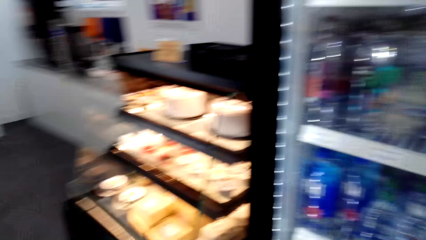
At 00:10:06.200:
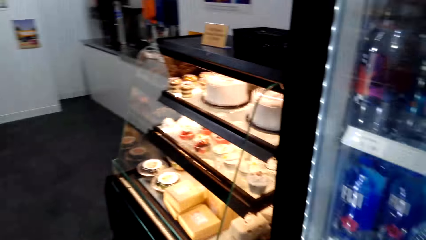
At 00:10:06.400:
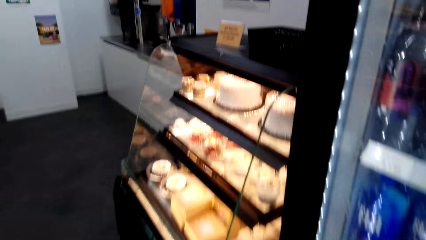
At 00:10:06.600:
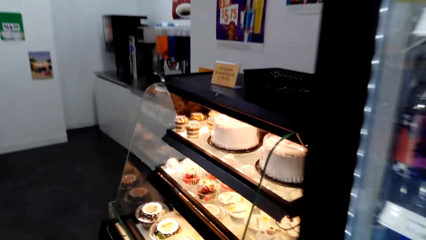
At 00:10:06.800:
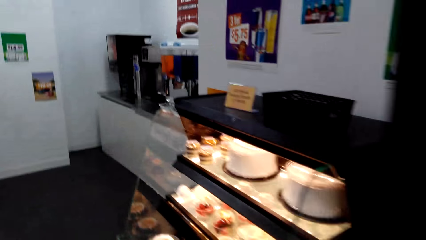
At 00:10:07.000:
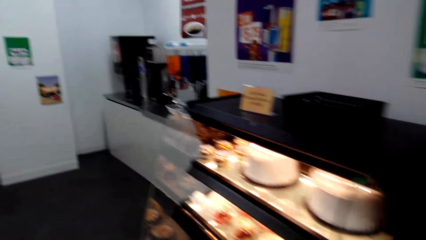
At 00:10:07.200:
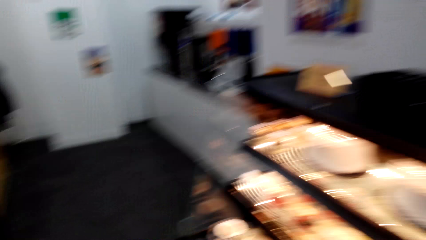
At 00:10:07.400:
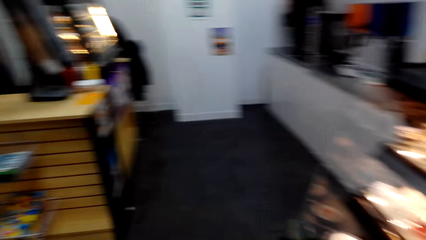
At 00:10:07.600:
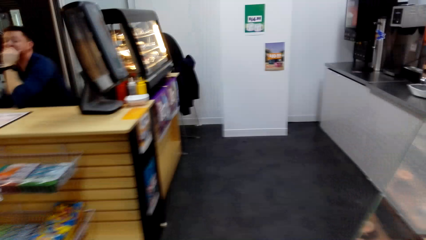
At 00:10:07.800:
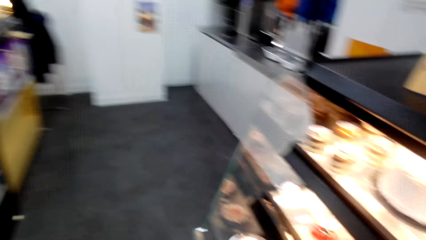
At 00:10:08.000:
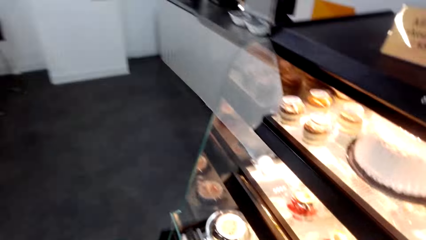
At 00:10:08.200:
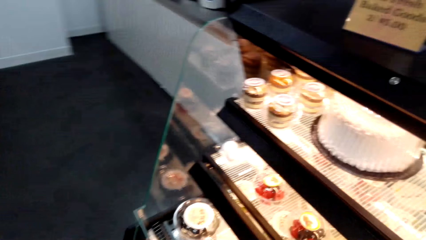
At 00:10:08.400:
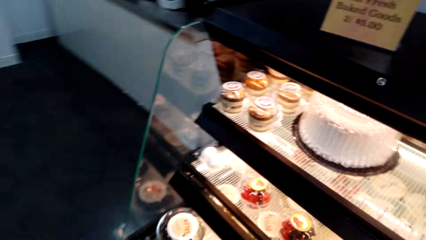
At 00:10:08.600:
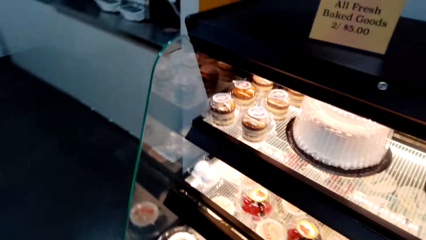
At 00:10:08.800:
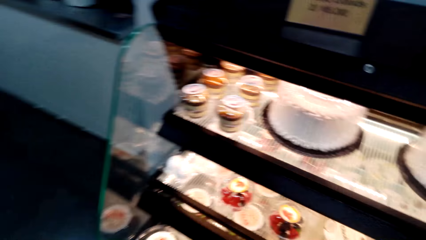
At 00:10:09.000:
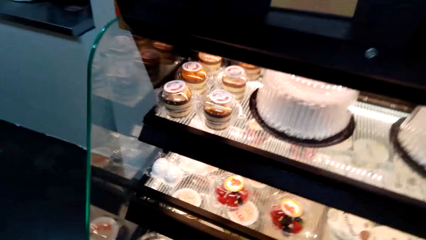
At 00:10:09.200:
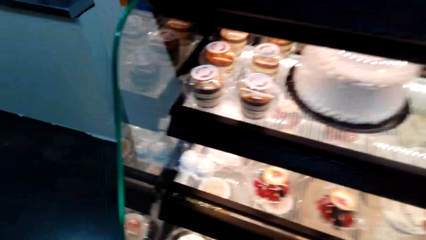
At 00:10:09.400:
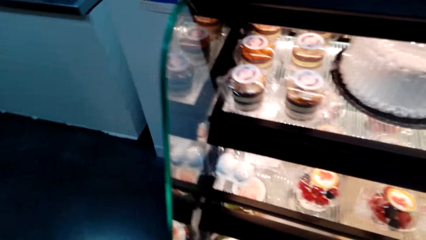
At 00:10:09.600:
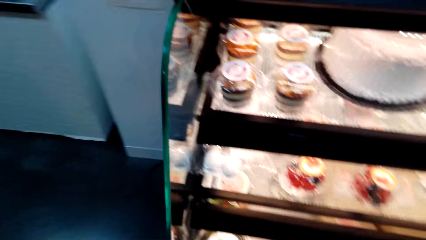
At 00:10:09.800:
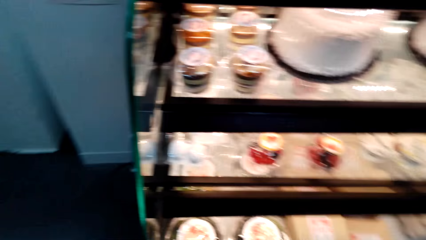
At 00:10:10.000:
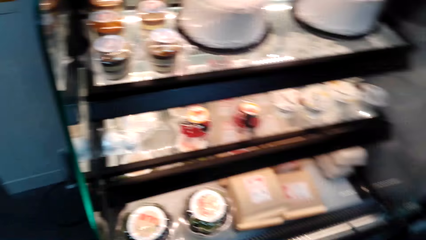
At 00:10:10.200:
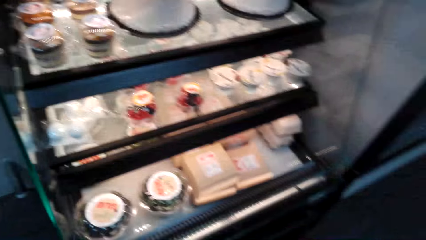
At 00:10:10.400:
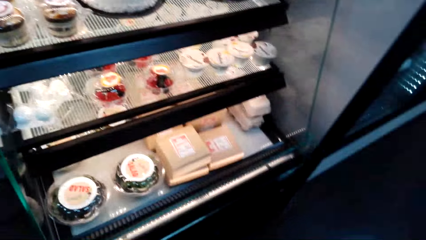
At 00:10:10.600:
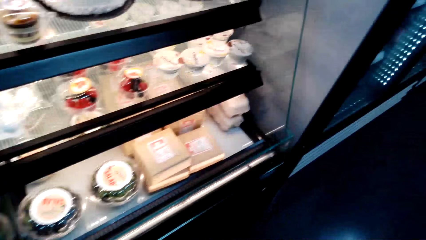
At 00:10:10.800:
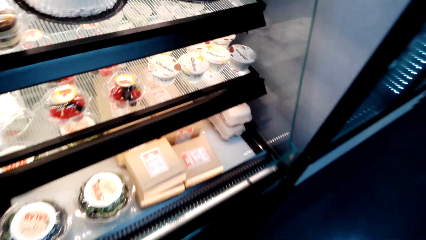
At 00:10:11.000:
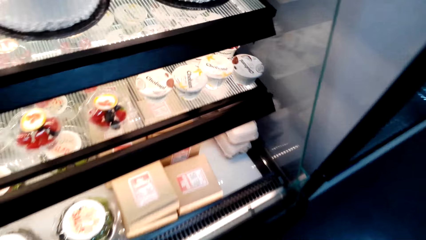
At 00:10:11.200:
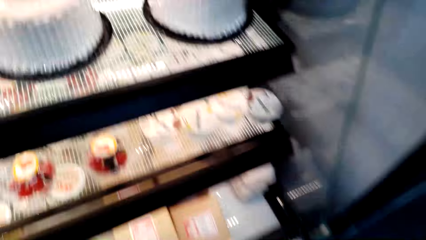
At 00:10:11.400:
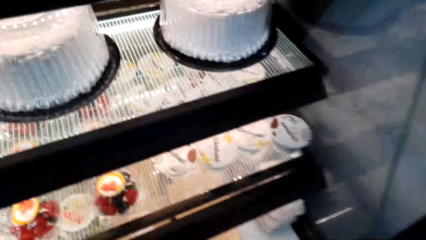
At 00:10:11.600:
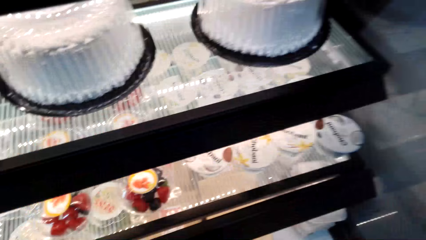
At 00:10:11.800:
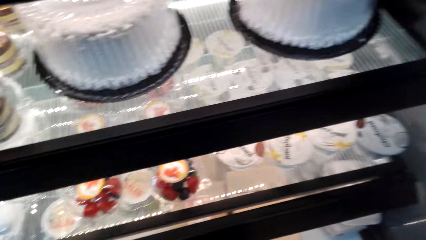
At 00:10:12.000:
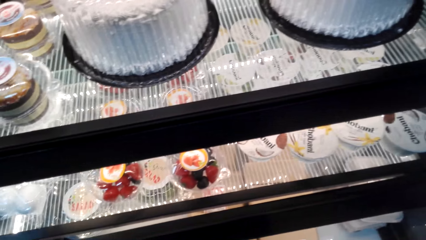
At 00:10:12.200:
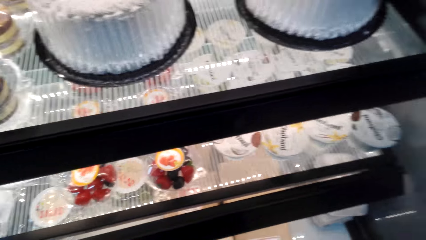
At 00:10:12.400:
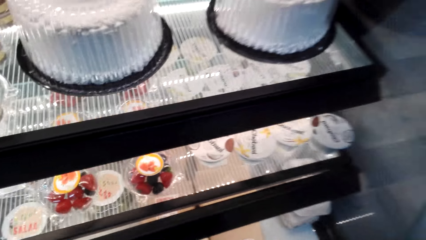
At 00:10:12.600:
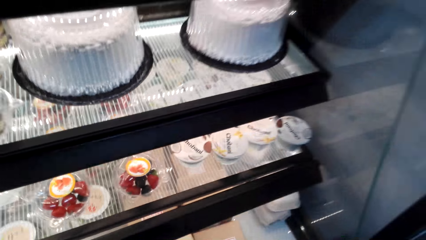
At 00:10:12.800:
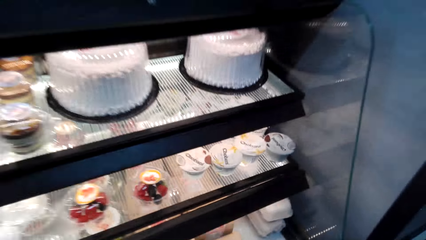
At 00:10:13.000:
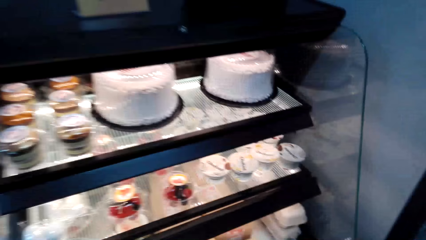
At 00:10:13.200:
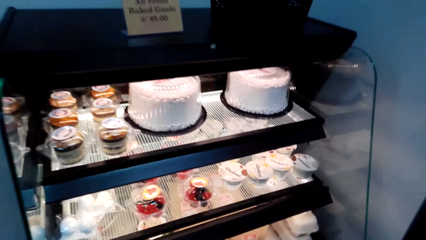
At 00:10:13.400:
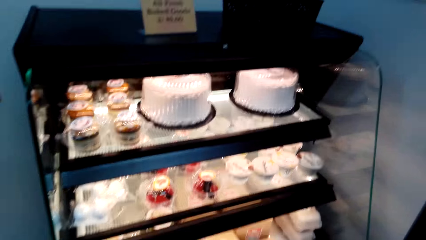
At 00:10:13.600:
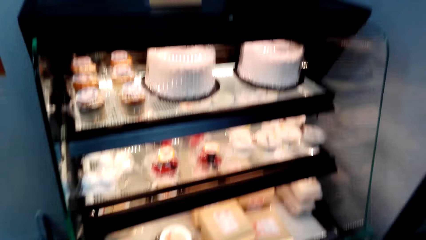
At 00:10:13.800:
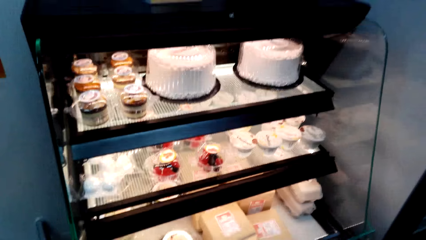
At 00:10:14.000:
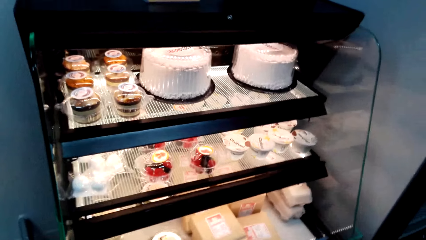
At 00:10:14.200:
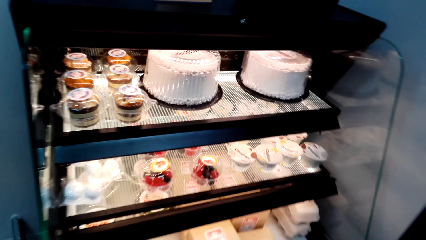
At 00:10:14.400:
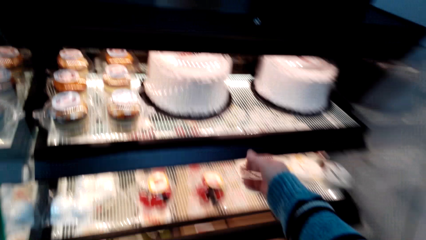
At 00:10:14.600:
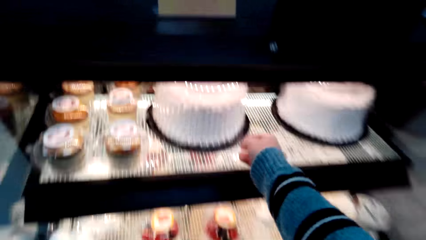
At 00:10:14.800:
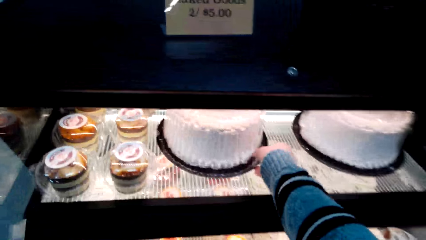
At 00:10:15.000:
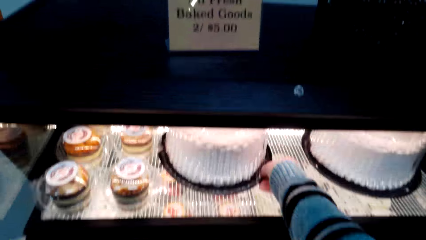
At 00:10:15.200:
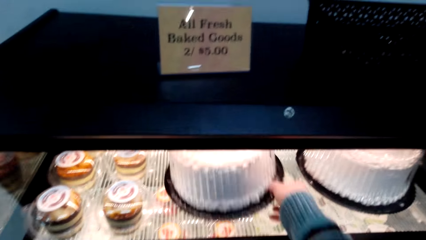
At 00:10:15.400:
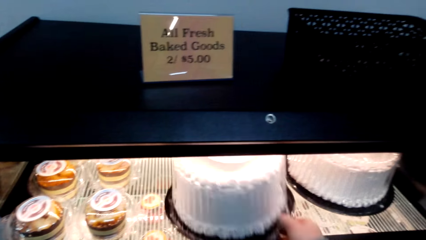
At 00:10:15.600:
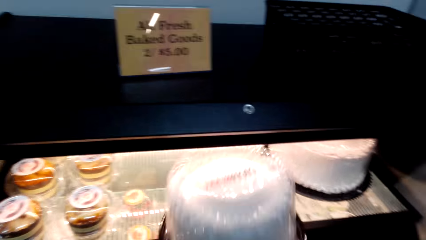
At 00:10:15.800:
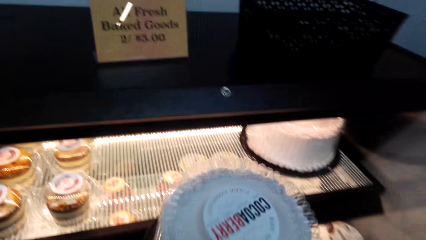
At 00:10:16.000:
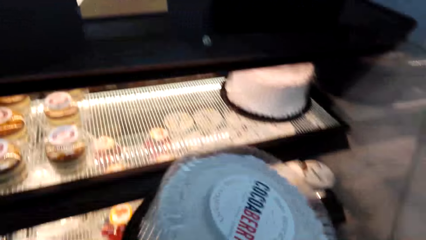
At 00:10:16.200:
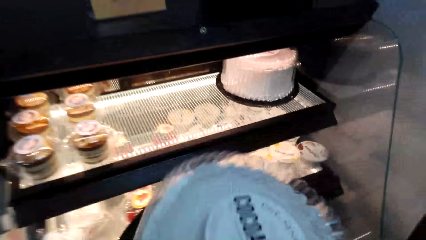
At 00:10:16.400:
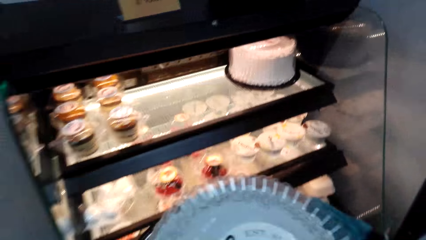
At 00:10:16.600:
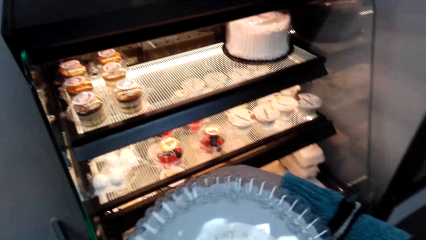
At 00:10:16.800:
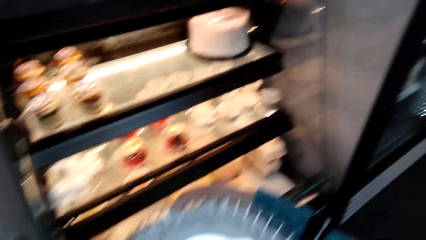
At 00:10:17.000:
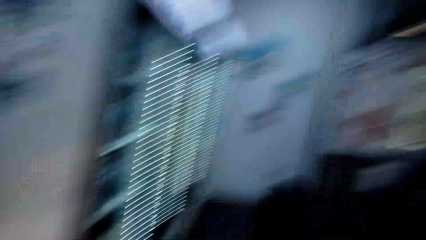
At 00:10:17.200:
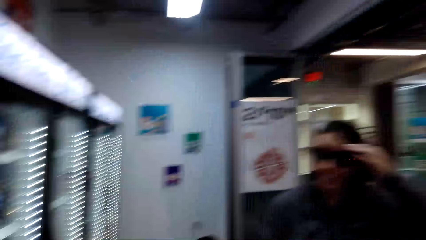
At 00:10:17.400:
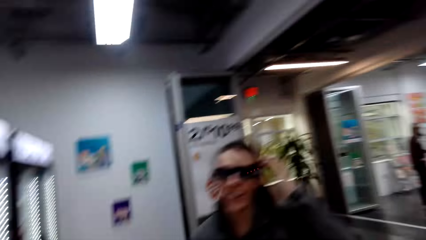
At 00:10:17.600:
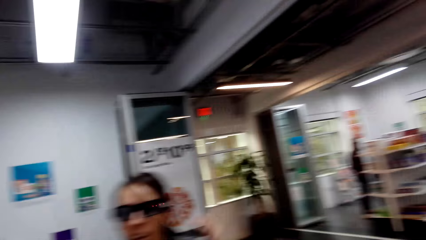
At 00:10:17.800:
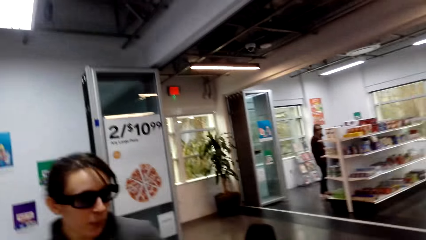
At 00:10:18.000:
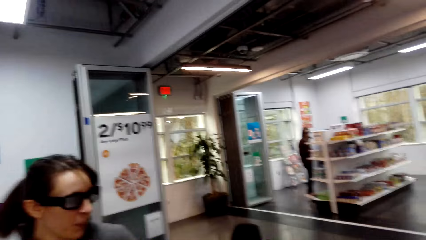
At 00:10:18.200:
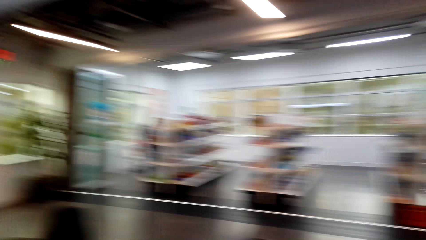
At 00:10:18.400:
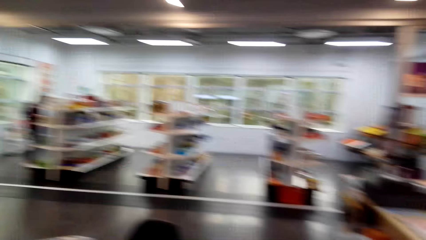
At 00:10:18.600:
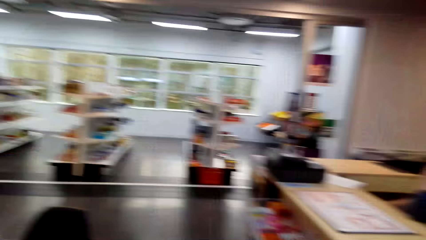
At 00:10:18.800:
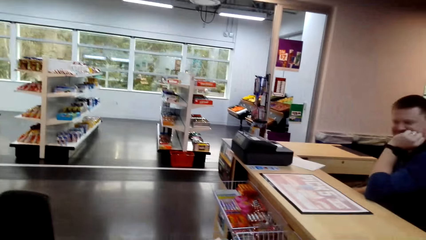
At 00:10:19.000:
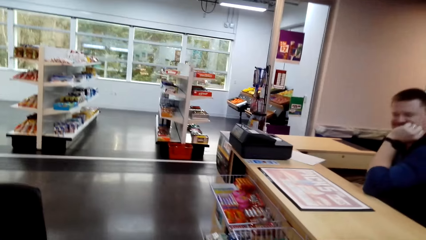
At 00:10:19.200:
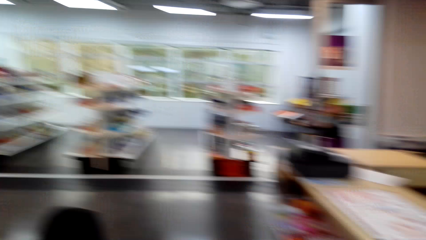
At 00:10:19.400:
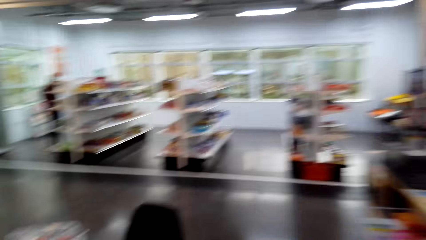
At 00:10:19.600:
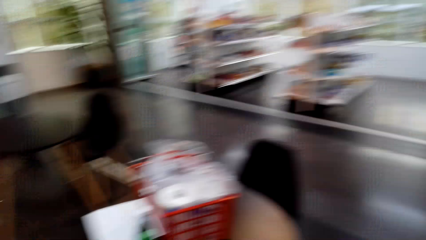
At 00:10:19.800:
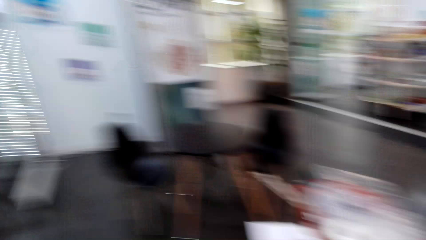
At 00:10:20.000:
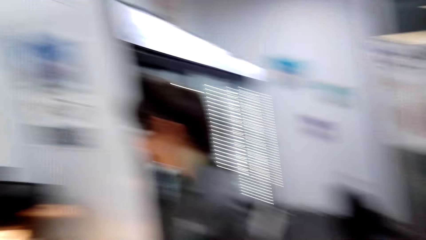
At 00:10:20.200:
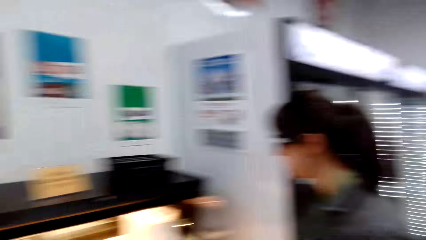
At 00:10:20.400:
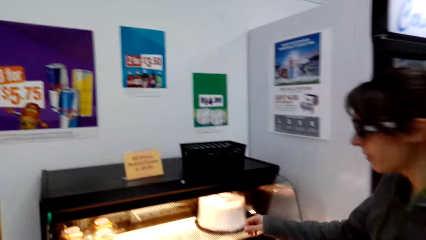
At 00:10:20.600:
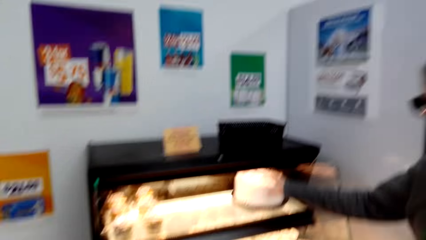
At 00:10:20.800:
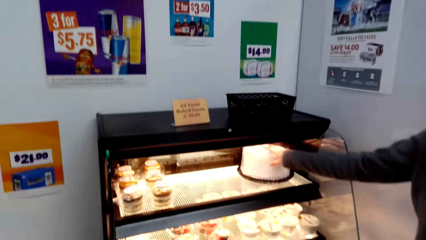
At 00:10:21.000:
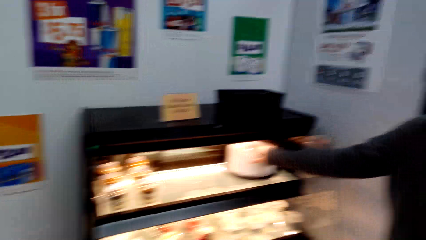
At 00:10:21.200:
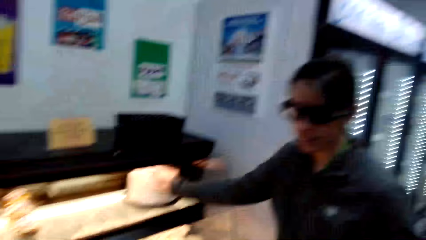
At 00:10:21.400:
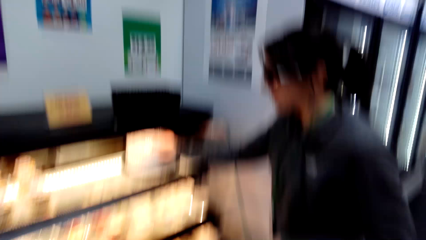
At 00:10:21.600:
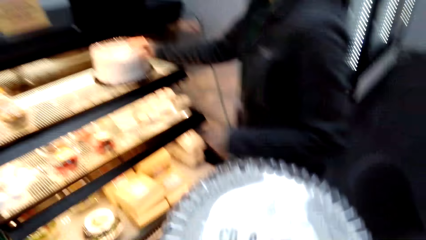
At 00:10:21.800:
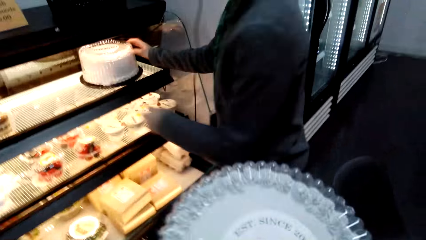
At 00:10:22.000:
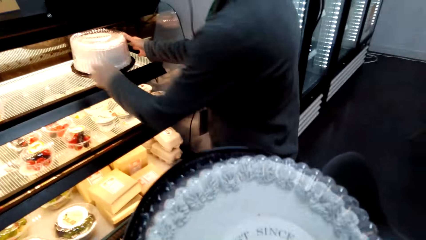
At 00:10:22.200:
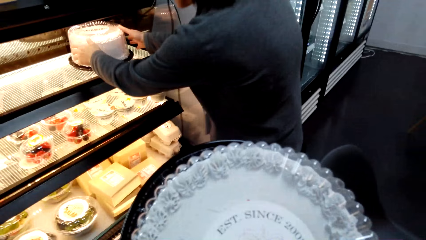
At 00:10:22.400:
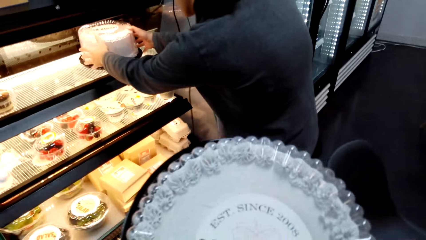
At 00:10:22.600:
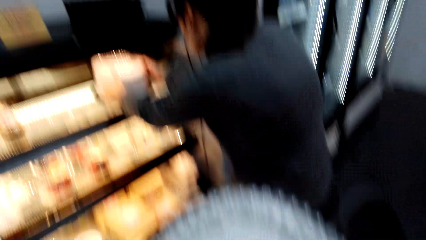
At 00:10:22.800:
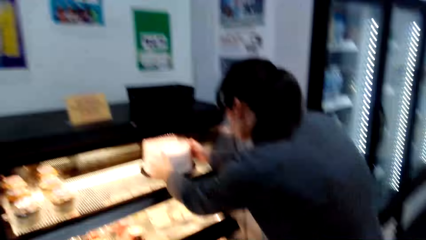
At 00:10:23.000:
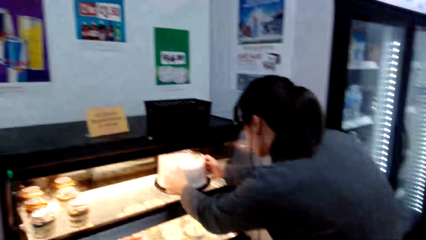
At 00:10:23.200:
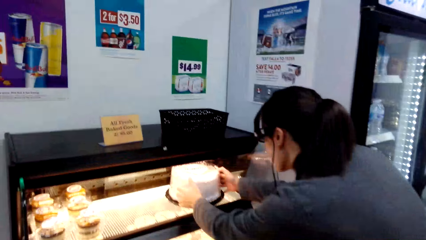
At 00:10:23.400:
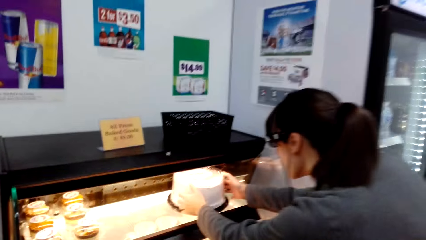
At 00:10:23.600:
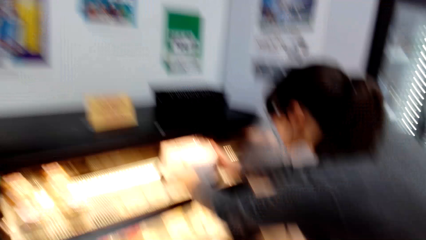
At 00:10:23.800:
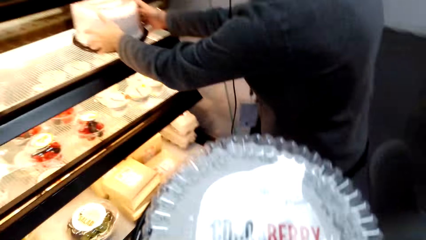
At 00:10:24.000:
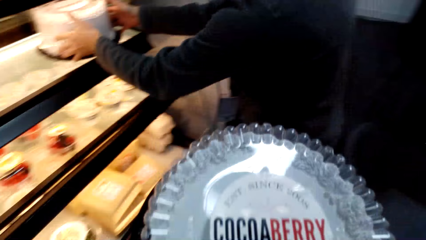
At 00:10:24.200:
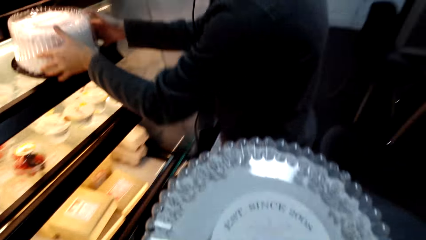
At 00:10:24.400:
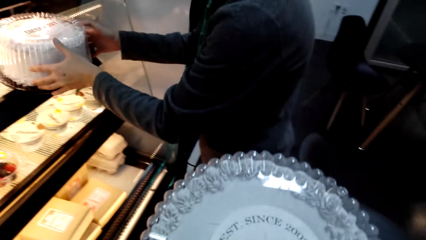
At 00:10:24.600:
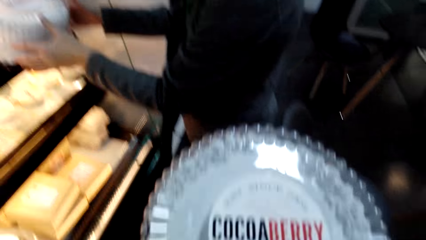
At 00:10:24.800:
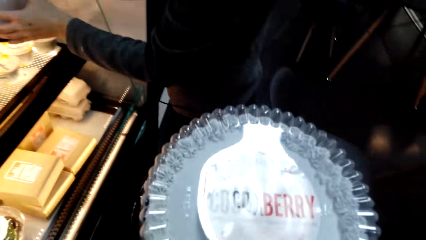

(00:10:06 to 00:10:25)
The camera wearer walks around. They look at cakes in the cake fridge. They pick up a cake from the cake fridge. They walk around. A woman picks up a cake from the cake fridge.
